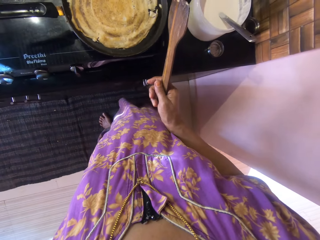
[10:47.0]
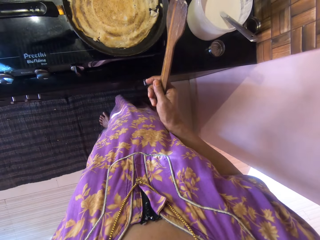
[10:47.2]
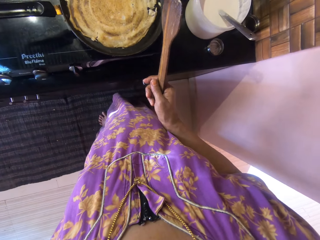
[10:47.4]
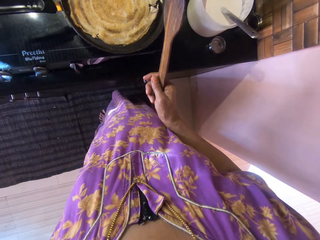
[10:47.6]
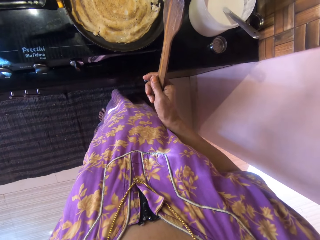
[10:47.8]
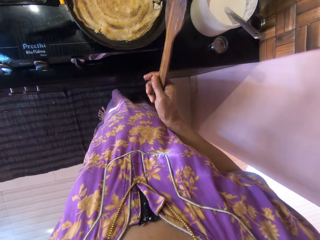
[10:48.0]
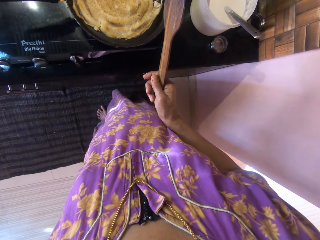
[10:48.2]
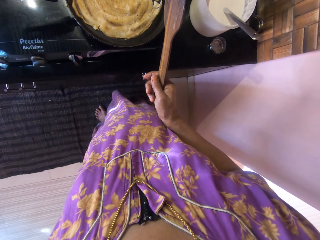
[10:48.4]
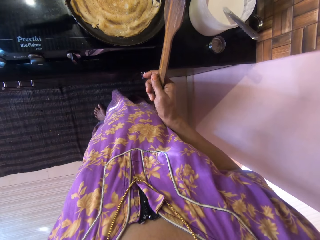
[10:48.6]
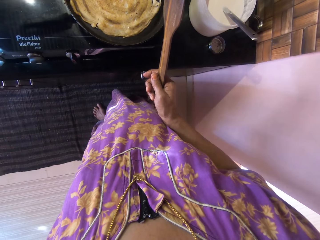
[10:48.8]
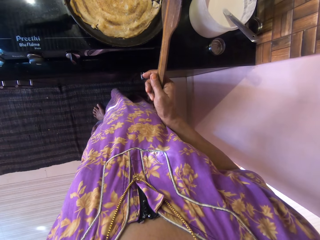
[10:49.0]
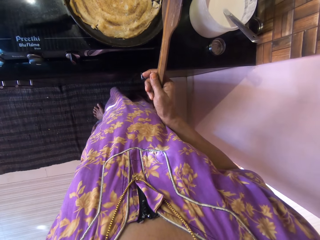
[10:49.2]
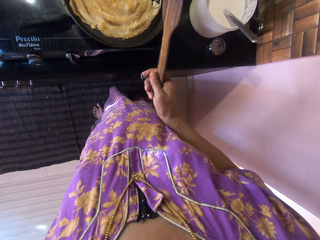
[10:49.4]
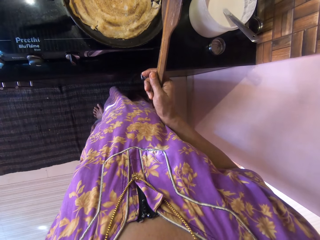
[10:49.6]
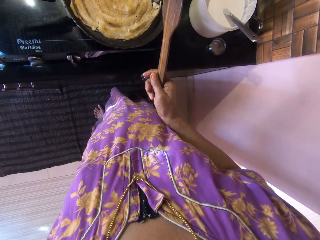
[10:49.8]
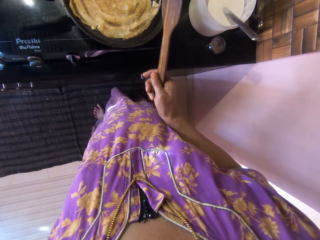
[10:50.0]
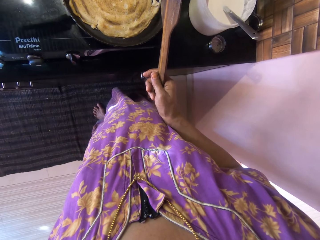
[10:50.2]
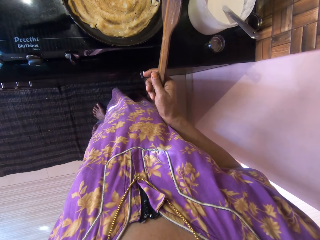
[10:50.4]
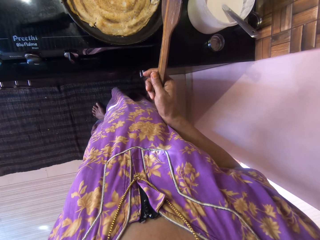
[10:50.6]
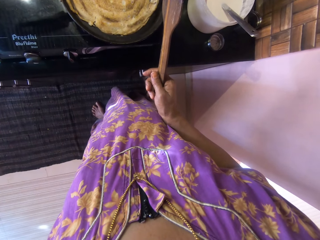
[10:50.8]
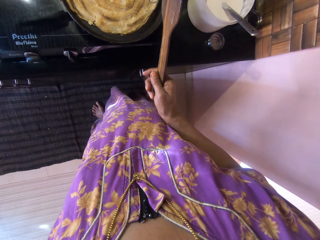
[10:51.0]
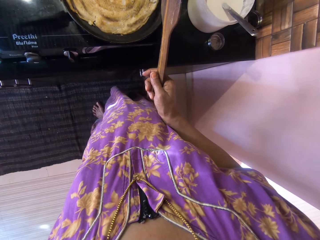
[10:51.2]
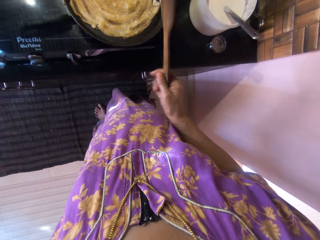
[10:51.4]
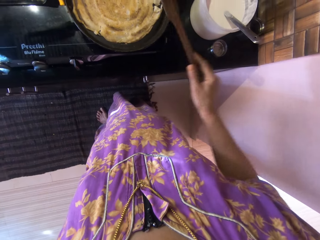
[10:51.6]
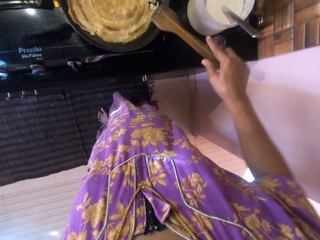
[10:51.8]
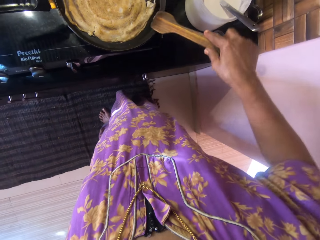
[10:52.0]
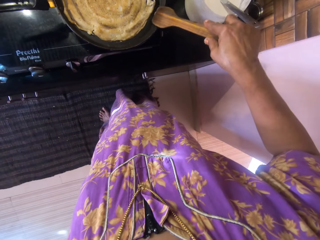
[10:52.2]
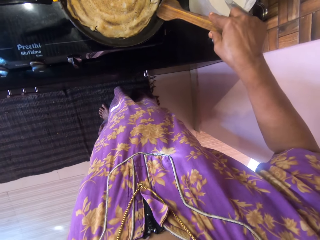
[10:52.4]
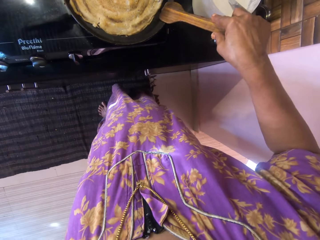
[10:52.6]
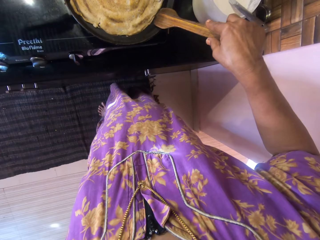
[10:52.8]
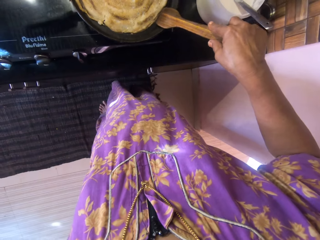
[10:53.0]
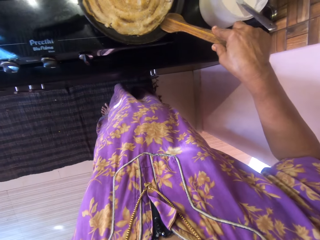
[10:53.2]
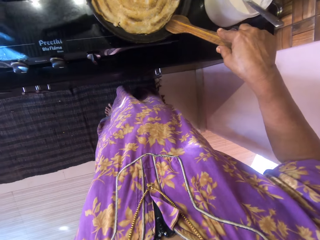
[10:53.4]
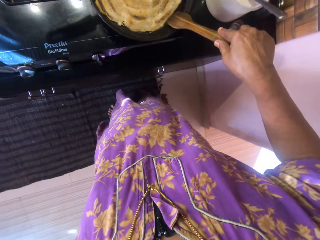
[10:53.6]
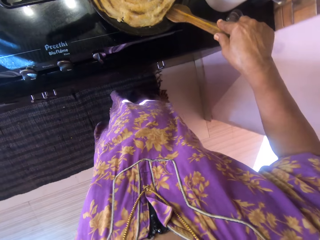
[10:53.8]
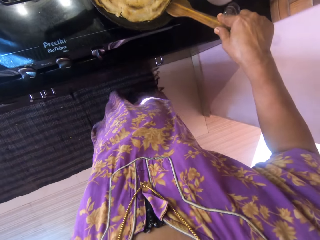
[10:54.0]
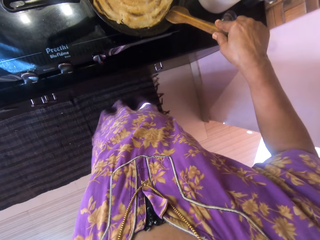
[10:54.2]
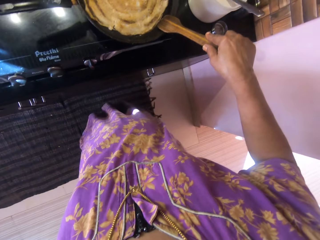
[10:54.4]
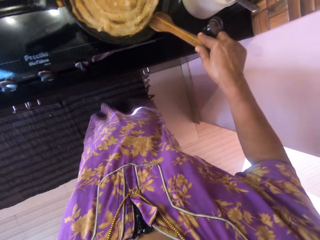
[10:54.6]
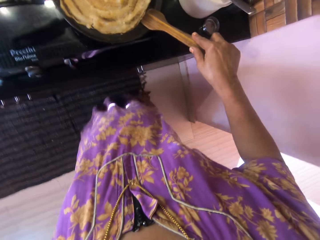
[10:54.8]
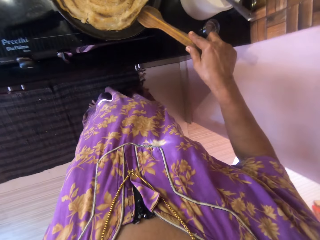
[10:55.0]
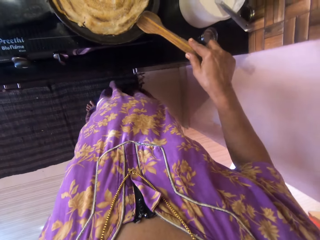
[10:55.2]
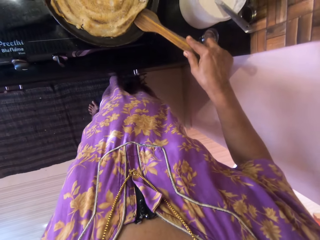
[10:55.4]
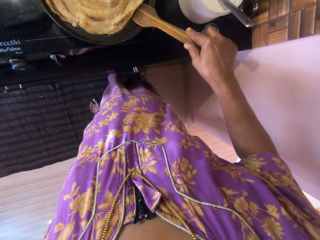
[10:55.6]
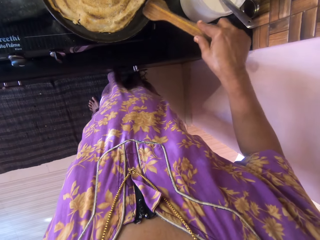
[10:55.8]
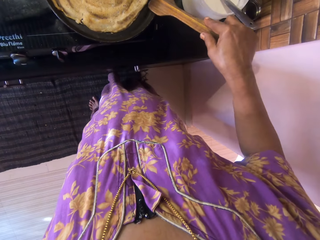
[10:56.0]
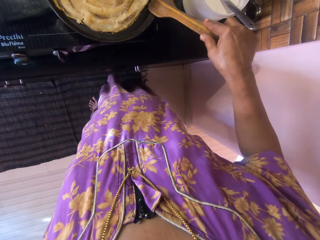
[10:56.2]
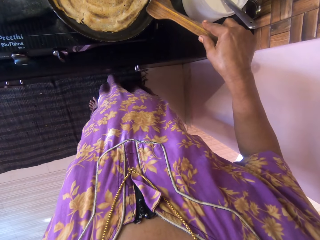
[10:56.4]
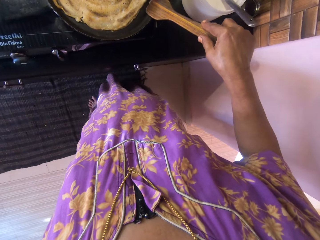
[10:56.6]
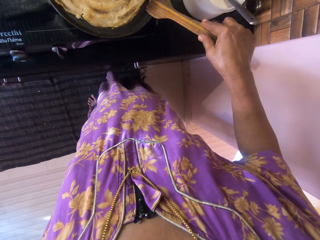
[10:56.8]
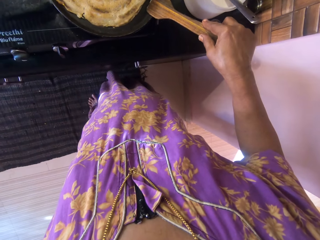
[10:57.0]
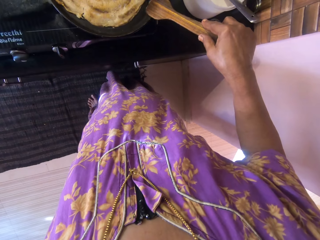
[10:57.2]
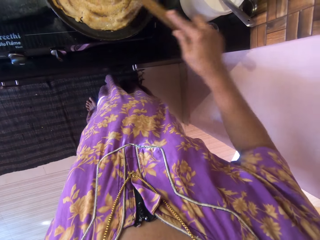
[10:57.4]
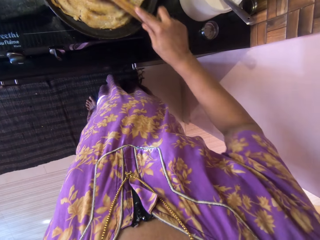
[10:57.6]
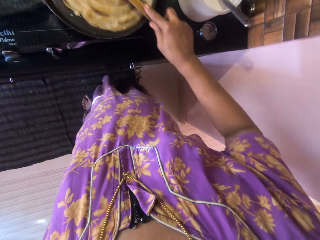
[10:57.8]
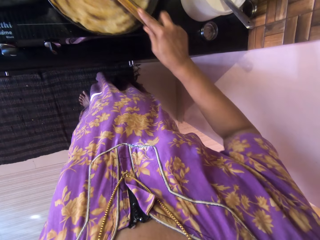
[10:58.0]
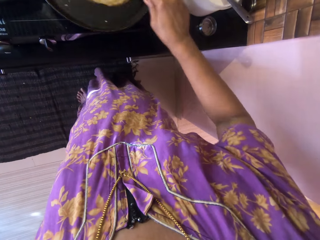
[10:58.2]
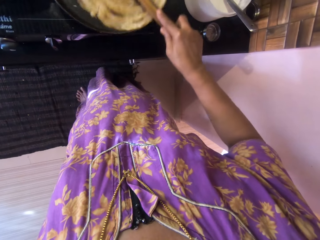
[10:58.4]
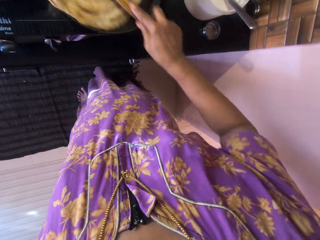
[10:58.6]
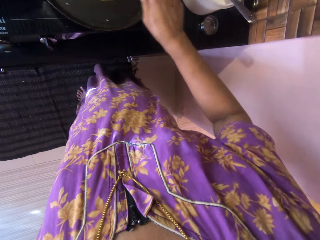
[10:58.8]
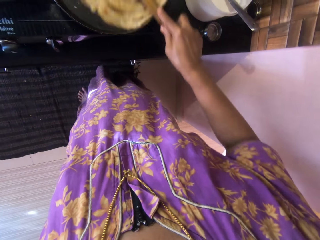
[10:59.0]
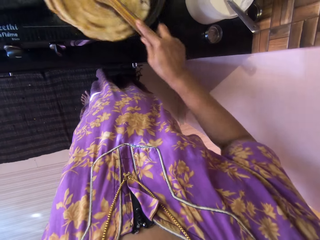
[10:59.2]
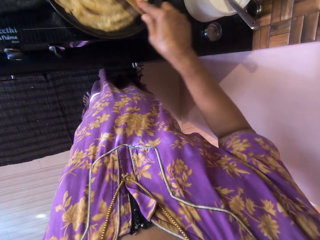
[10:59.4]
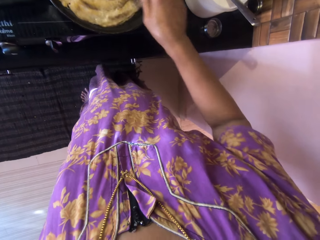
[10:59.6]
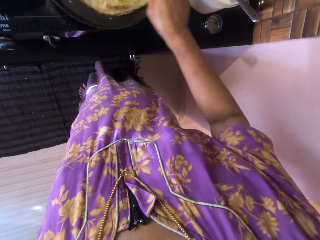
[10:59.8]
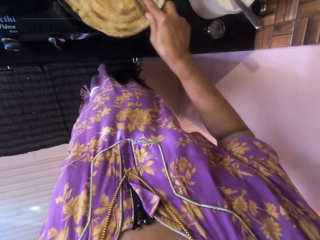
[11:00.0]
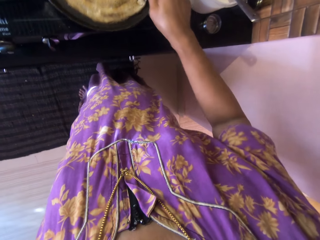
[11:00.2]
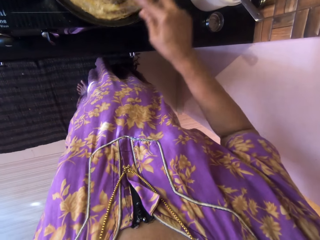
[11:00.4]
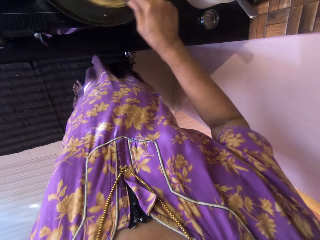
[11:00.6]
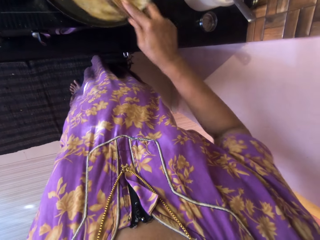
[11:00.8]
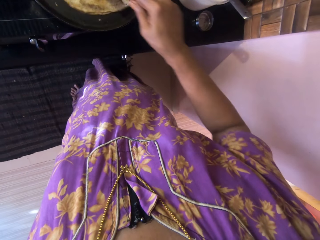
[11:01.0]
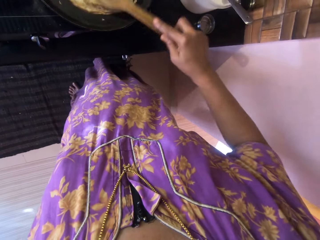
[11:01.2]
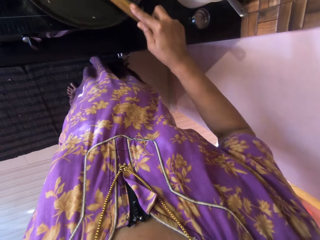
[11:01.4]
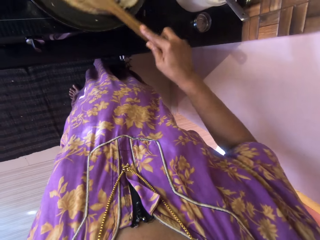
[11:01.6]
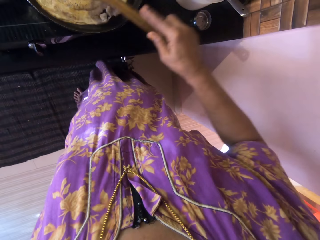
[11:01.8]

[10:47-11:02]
The camera wearer turns the pancake. They turn the piece of pancake in the pan with the wooden spatula.

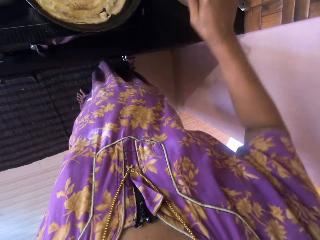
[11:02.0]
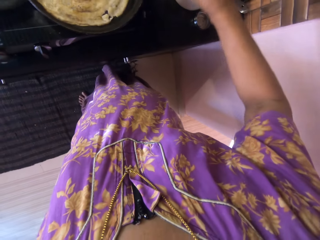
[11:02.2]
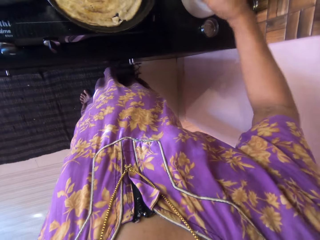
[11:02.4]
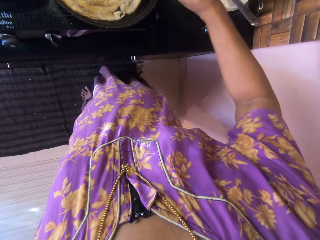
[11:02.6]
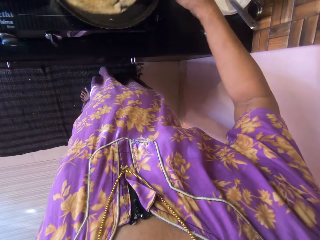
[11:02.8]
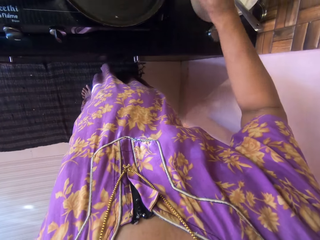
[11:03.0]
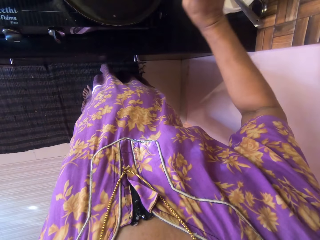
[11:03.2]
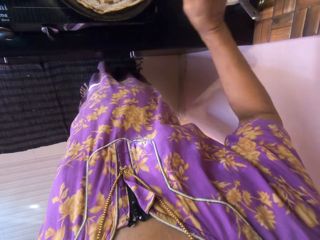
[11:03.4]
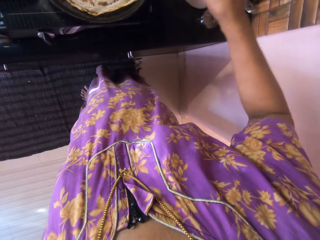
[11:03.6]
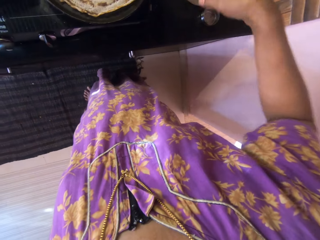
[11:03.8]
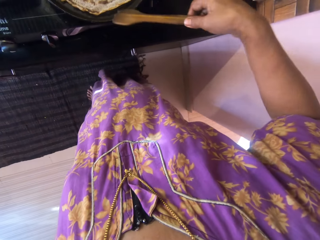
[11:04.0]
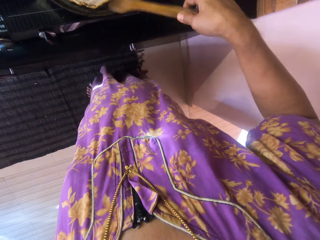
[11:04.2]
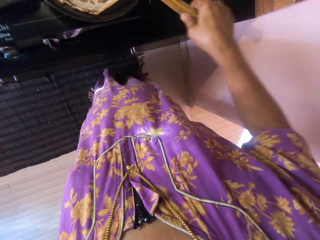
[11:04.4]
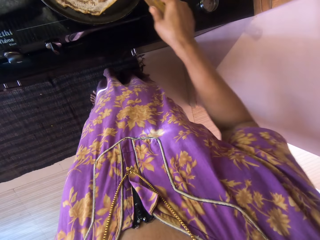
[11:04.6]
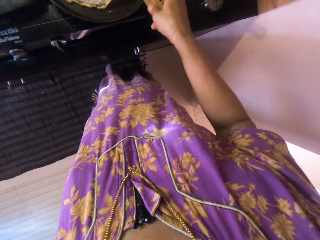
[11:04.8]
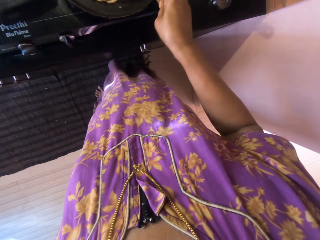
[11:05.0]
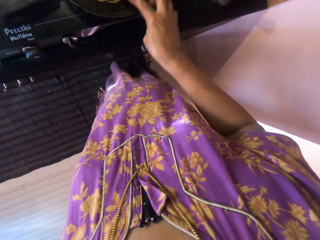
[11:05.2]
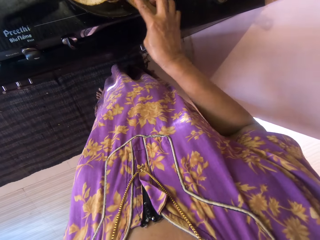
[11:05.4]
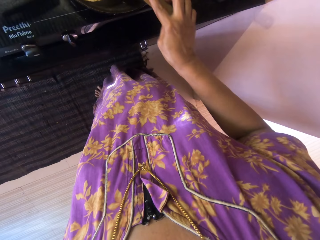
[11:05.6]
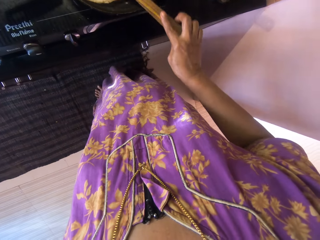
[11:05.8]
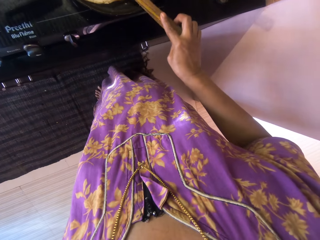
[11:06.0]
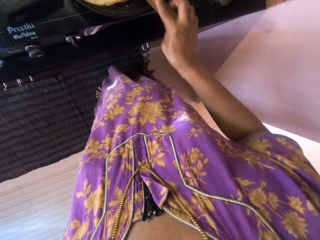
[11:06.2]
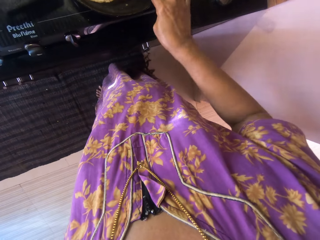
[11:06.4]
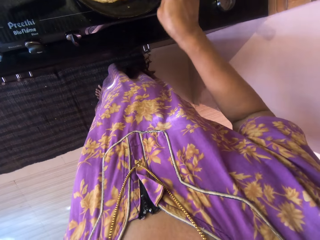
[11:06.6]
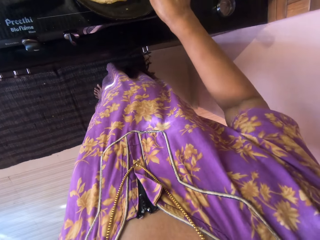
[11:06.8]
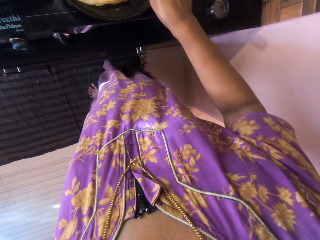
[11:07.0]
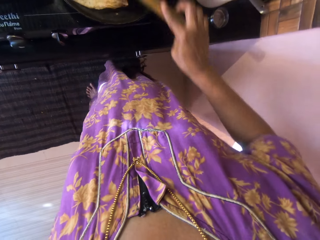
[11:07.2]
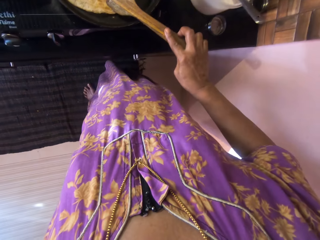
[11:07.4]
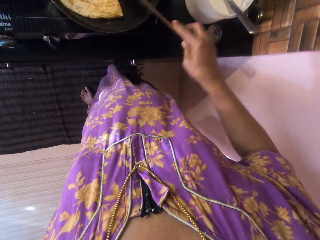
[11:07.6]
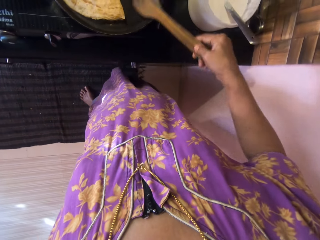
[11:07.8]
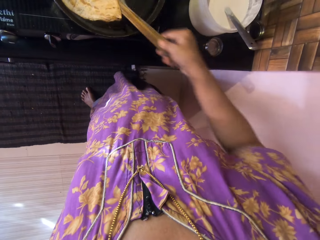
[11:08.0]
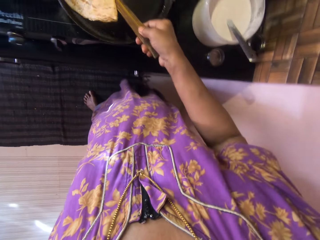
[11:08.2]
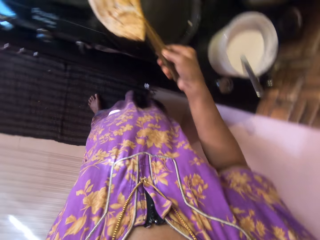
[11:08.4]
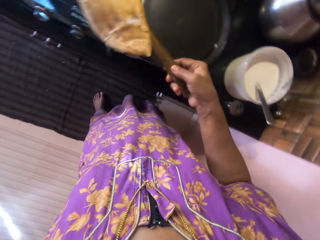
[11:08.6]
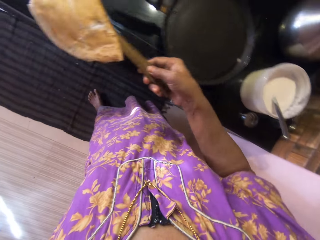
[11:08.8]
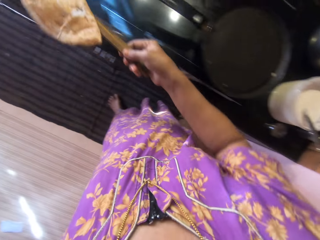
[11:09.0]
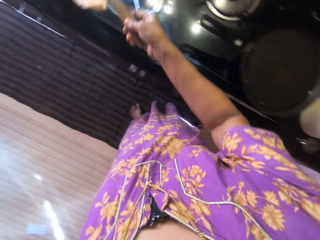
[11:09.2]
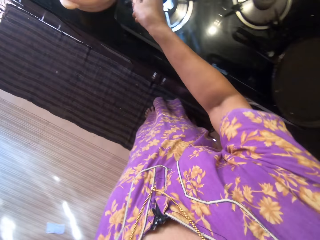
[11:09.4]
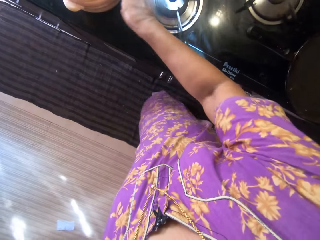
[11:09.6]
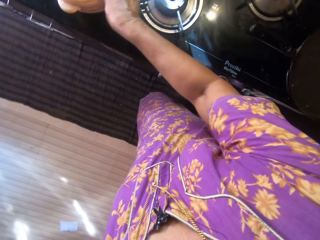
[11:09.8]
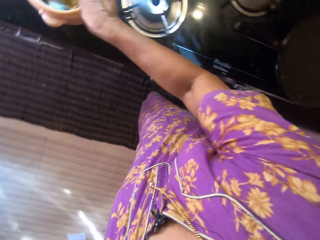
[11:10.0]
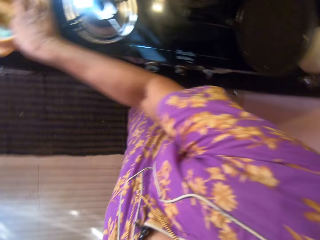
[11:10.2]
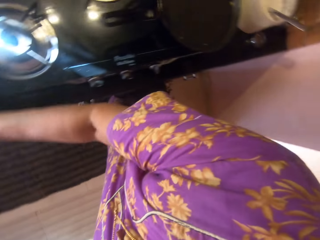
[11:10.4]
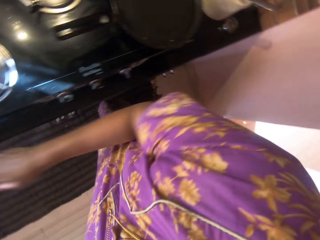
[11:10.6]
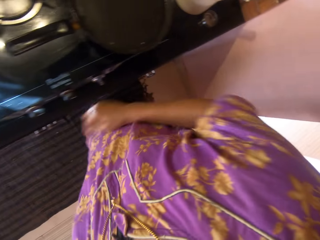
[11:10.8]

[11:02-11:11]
The camera wearer turns over the piece of pancake in the pan with the wooden spatula in her right hand. She folds the piece of pancake with the wooden spatula in her right hand. She lifts the piece of pancake out of the pan with the wooden spatula. She drops the folded pancake and the wooden spatula into the plate on top of the kitchen counter.
